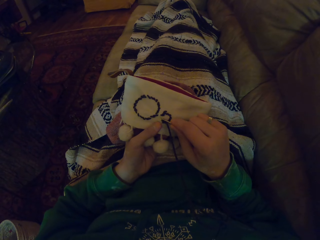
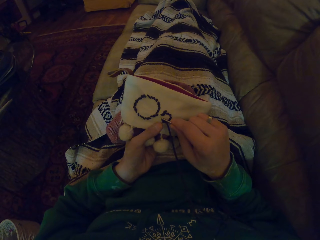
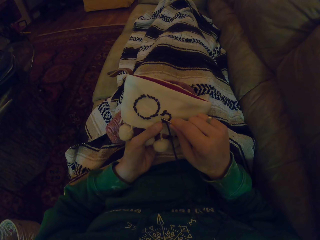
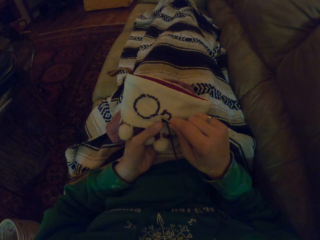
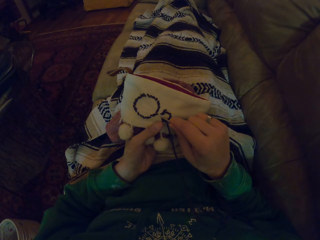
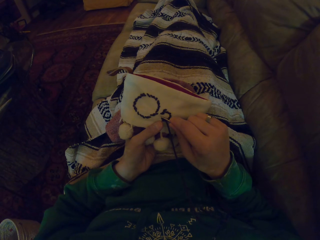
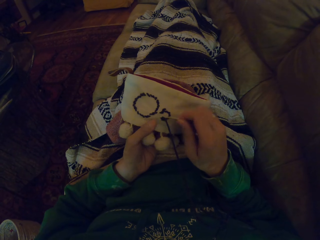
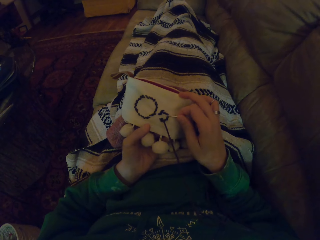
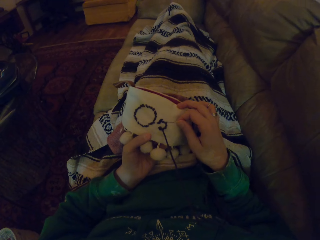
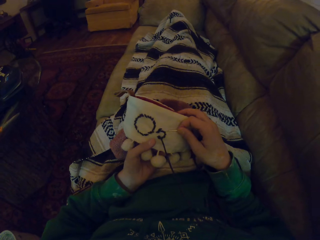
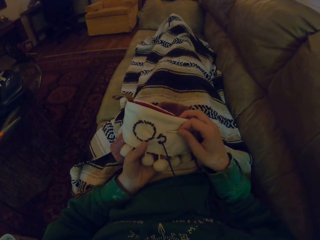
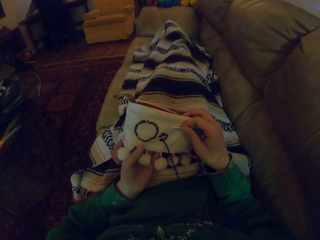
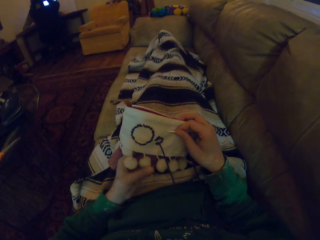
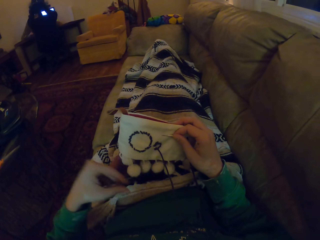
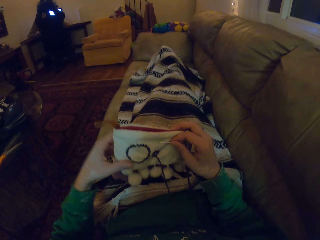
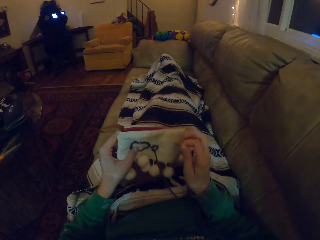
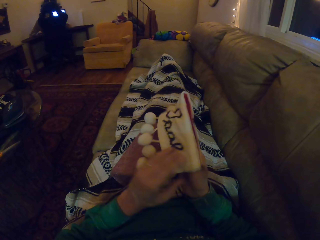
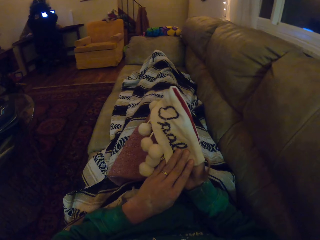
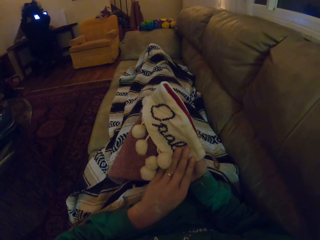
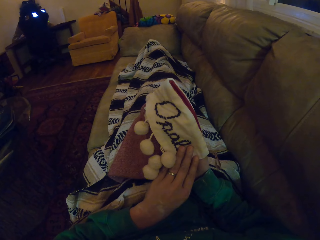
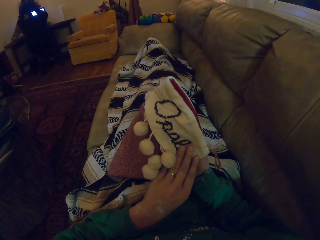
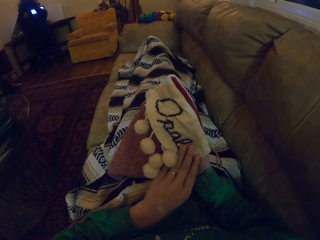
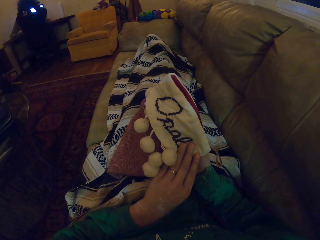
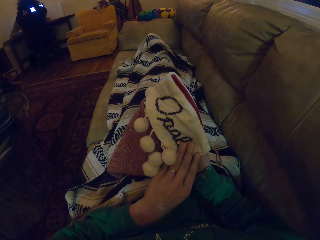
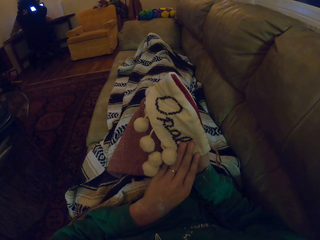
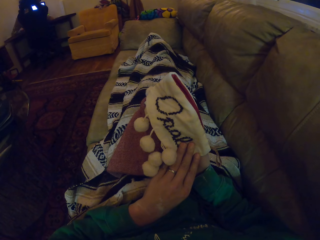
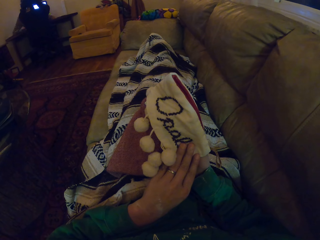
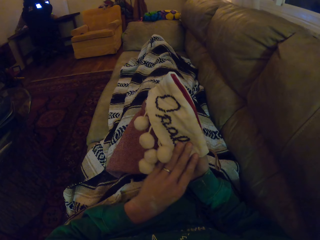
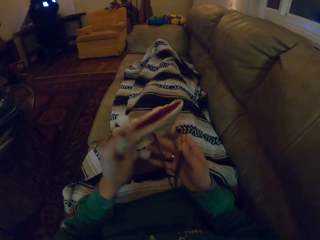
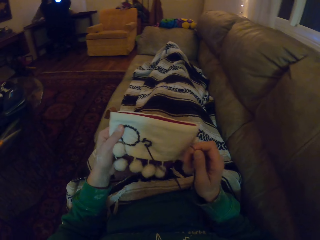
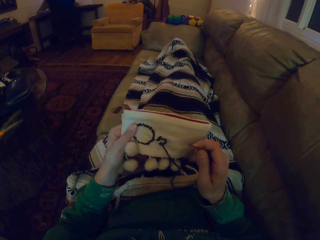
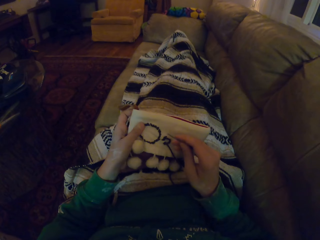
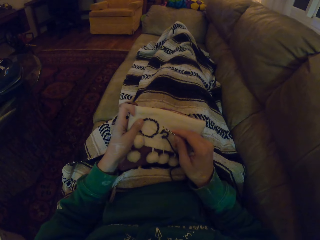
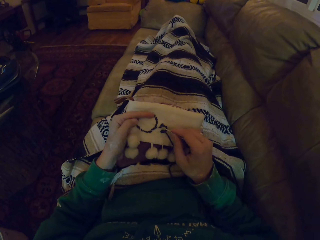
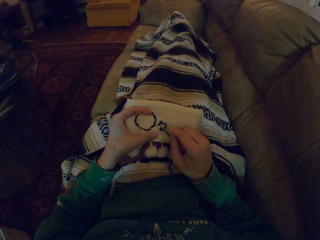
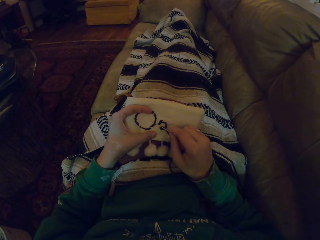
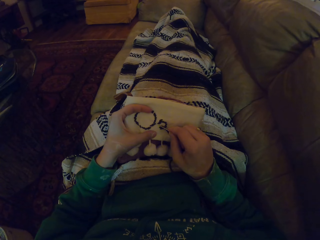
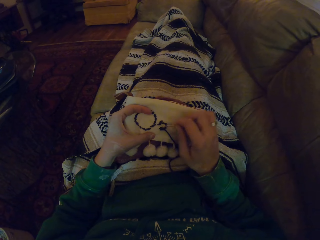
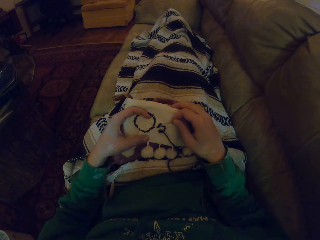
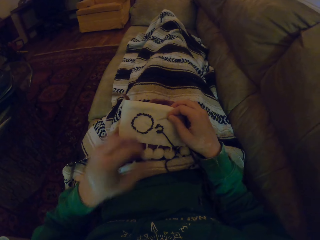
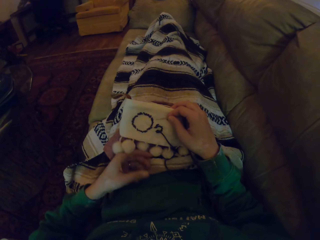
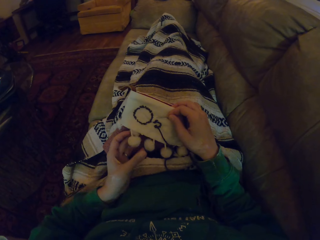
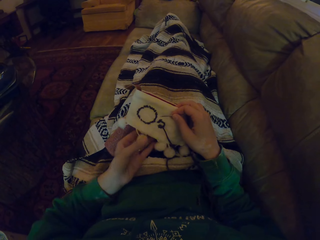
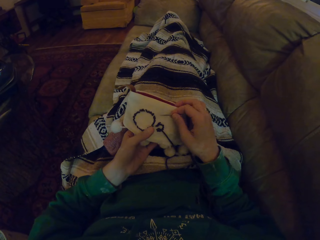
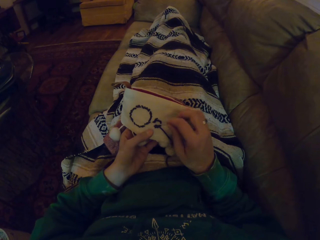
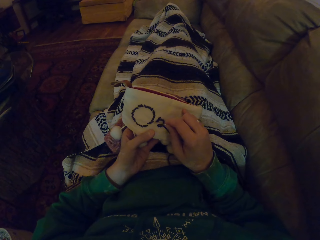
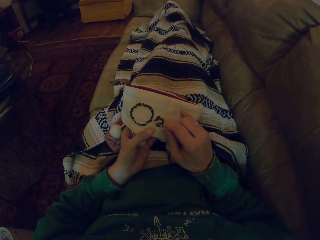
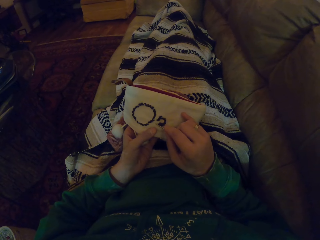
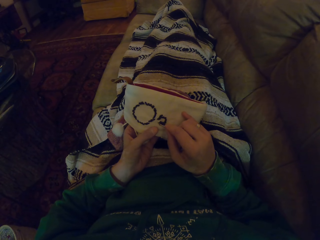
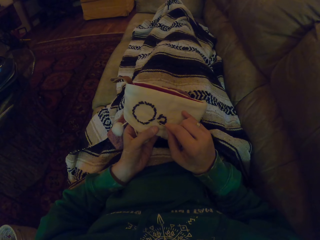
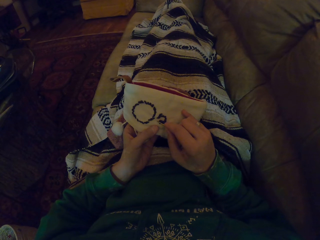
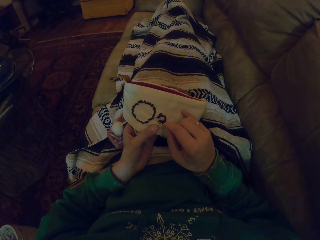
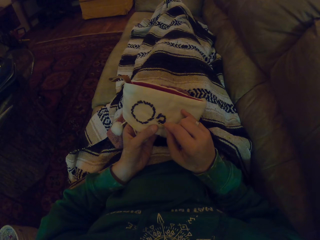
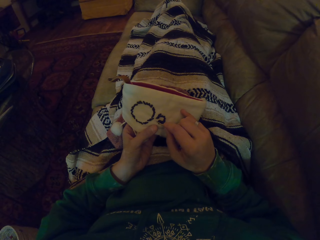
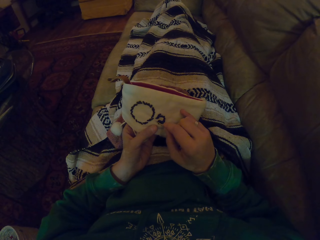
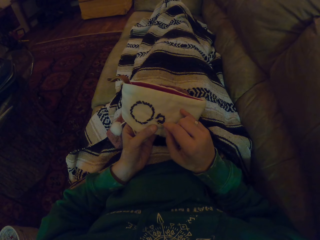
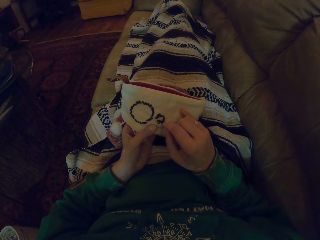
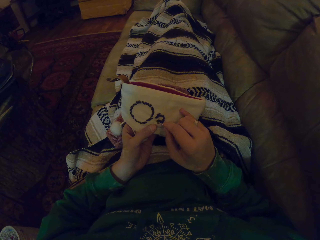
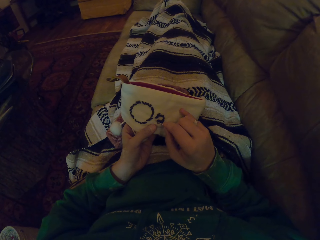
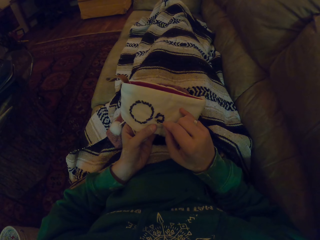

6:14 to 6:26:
The camera wearer moves the sewing needle. They lift the garment. They turn the garment. They stare at the garment in the room. They turn the garment. They move the hand holding the garment. They move the sewing needle. They move the hand holding the garment. They move the sewing needle. They knit the fabric with the sewing needle. They stare at the garment.

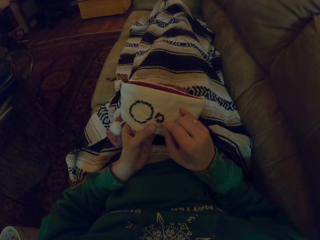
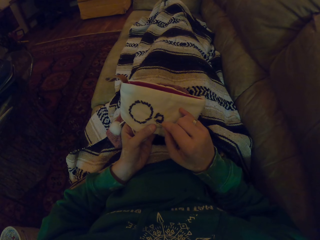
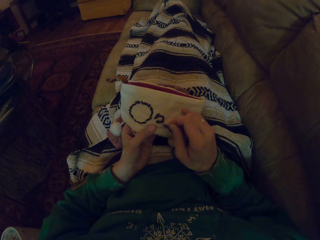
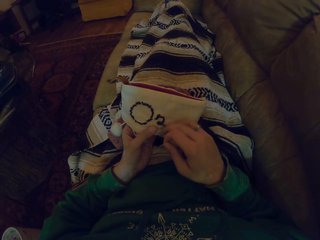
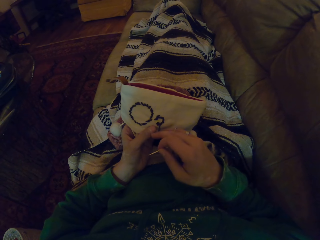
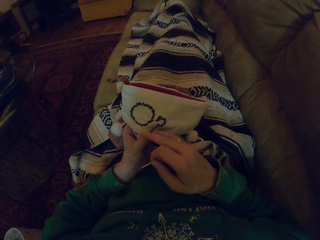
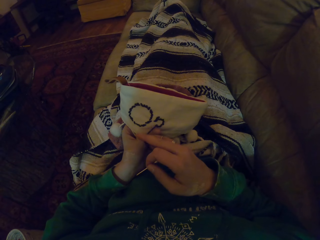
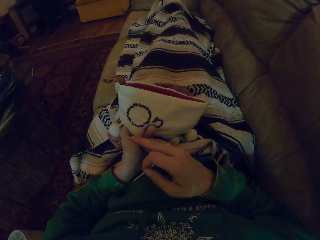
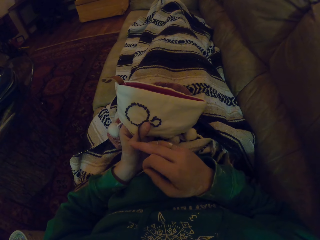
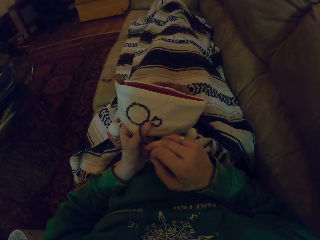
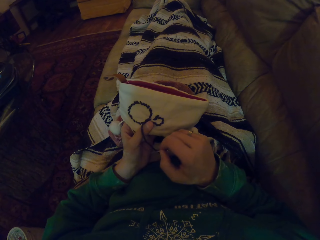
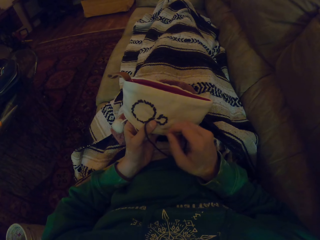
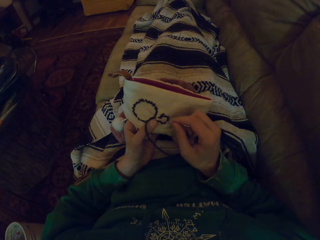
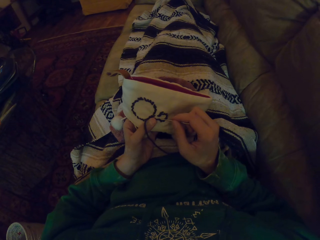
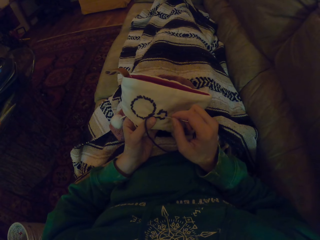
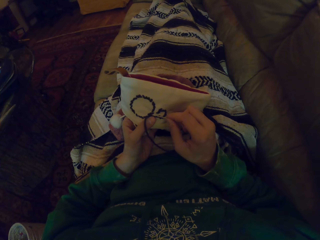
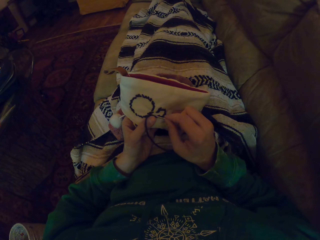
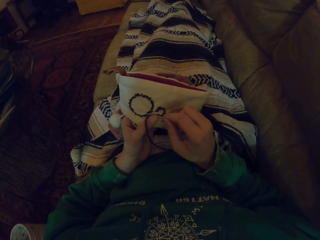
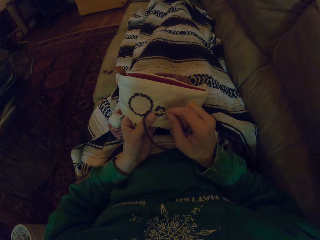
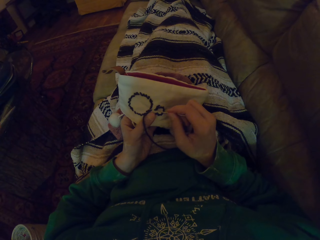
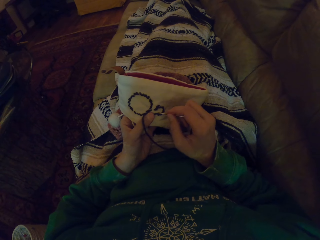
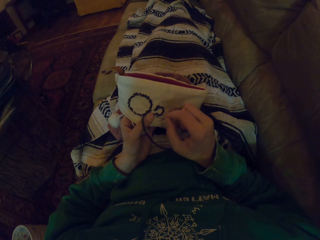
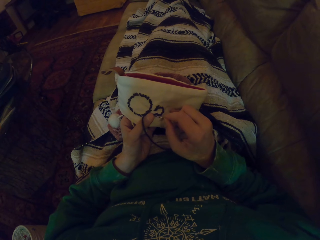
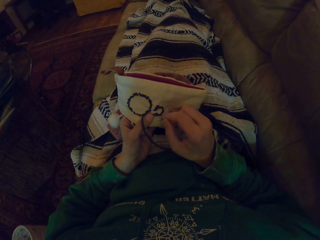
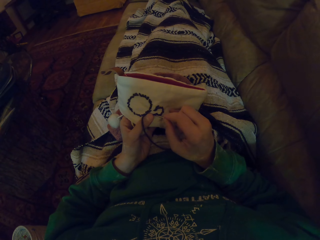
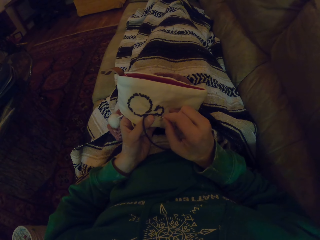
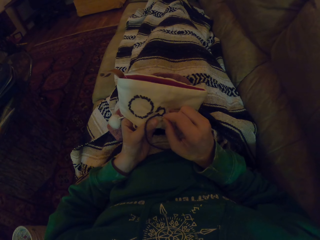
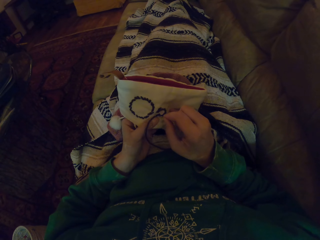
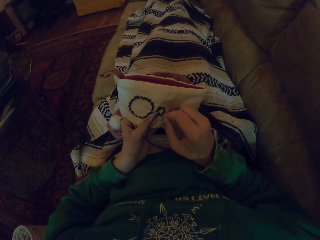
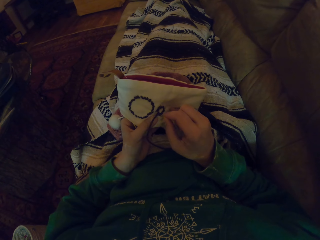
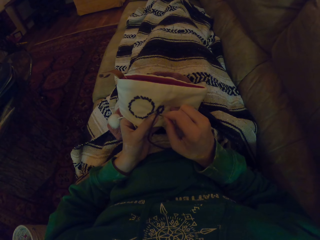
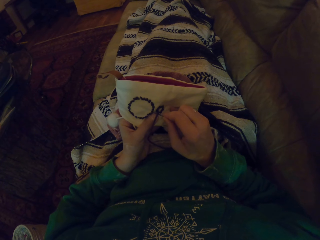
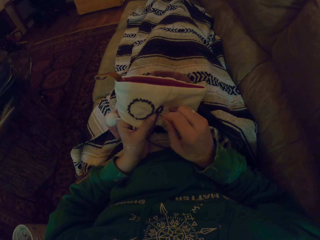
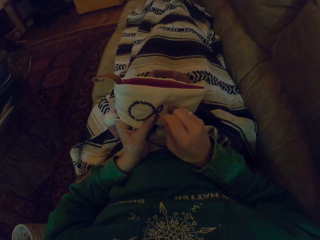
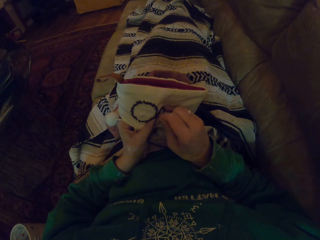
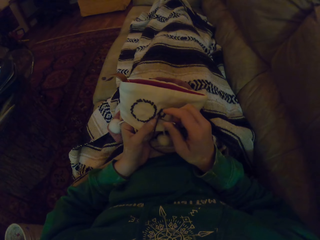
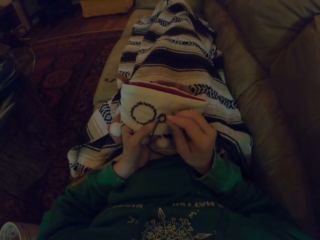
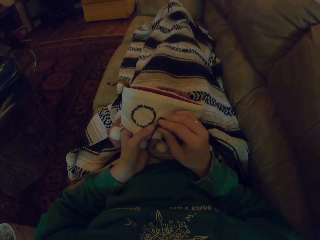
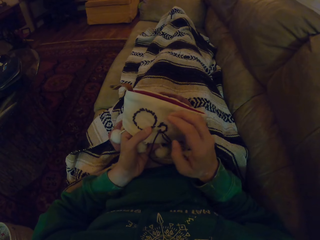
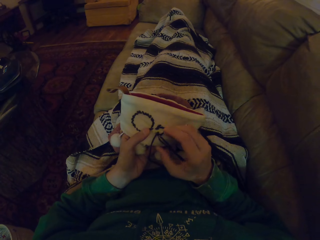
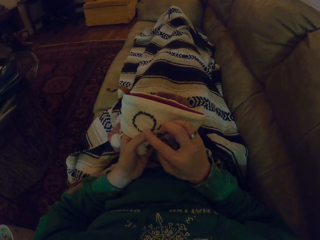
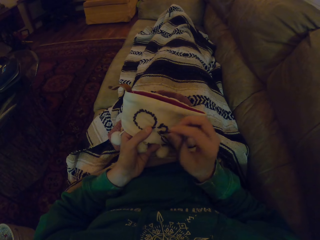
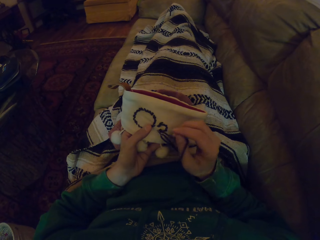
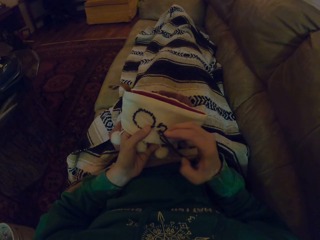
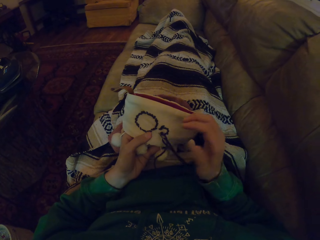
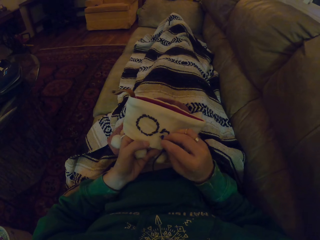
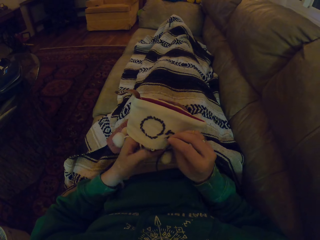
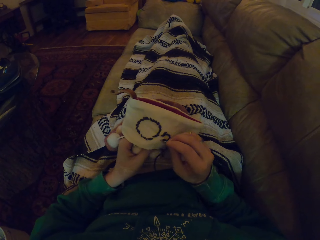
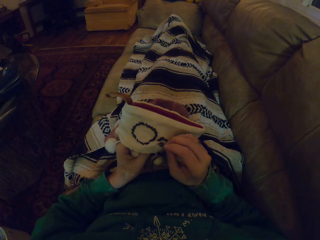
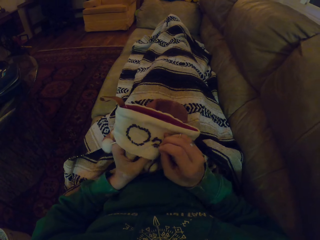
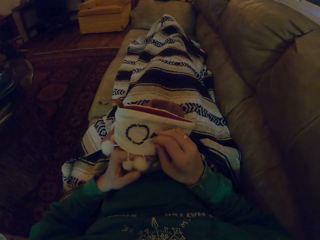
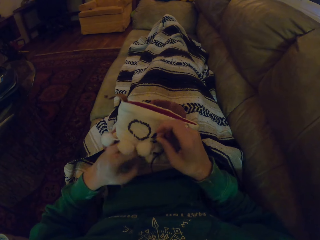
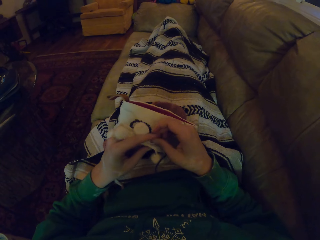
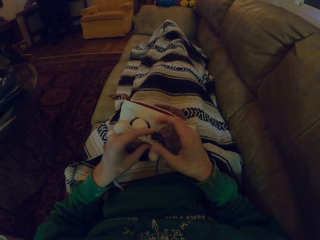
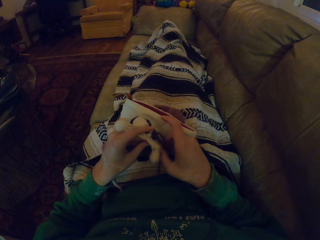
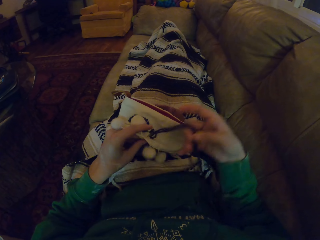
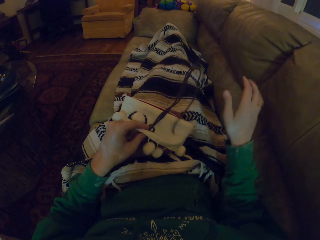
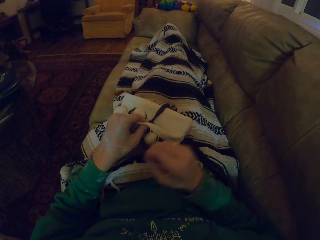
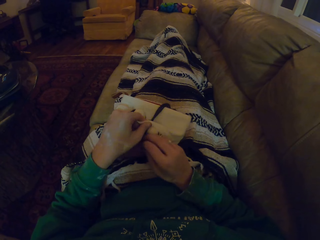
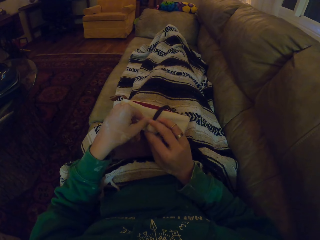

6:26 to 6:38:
The camera wearer aligns the thread. They move the sewing needle. They knit the garment. They move the thread. They adjust the garment. They fold the garment. They push the thread.
